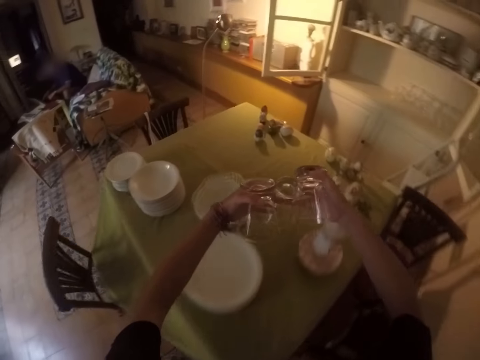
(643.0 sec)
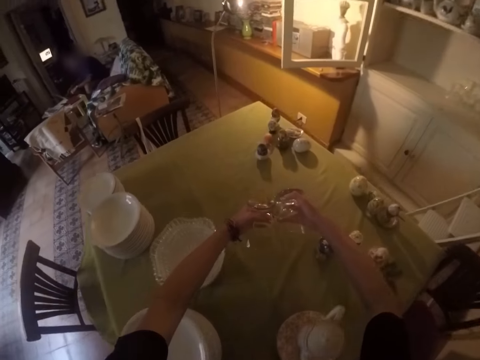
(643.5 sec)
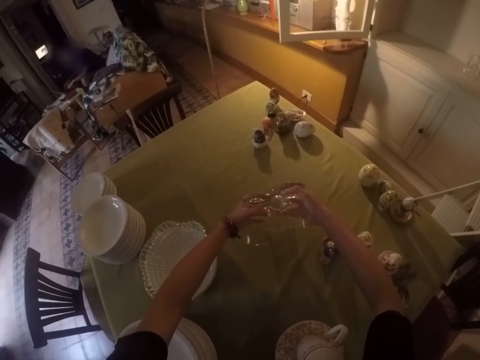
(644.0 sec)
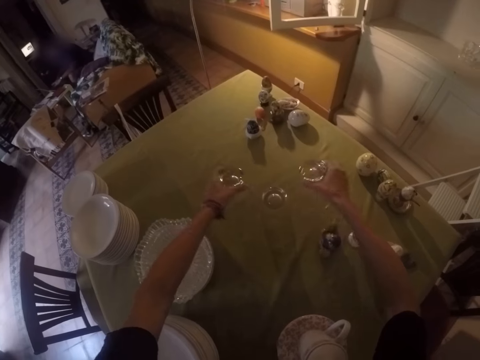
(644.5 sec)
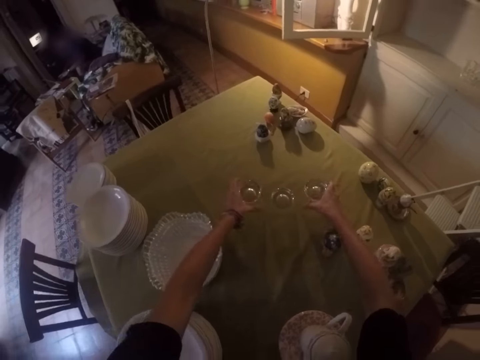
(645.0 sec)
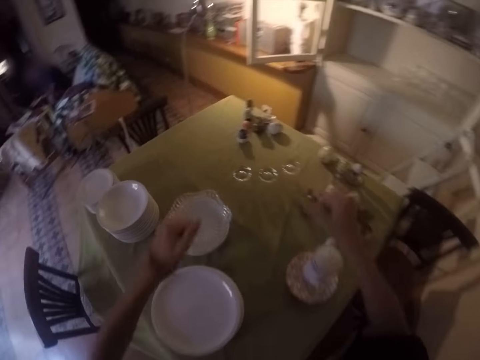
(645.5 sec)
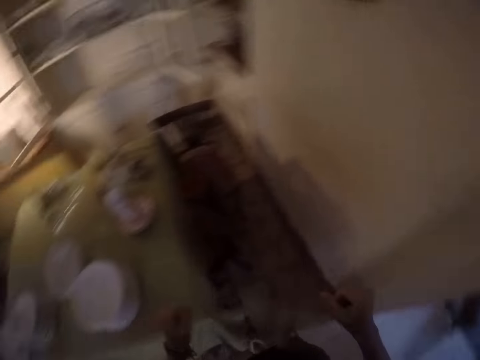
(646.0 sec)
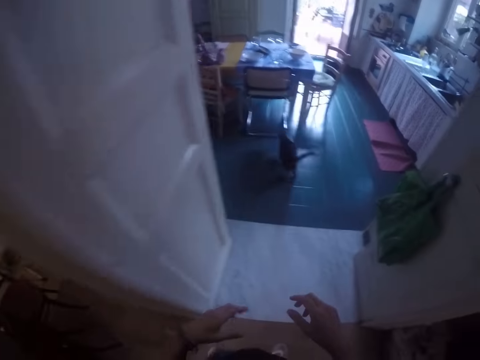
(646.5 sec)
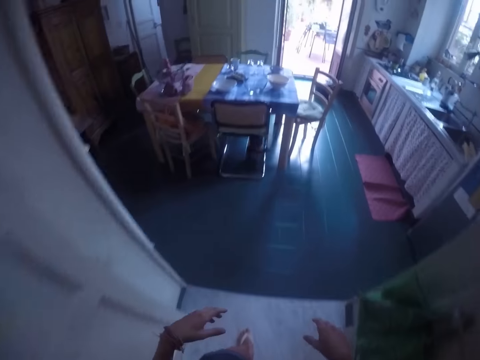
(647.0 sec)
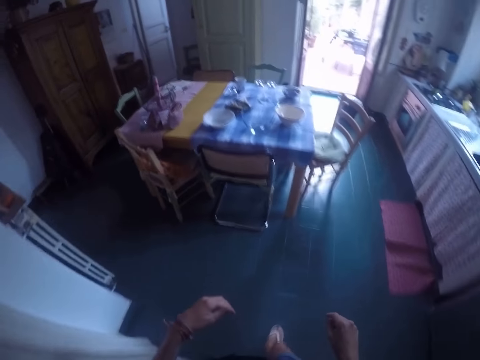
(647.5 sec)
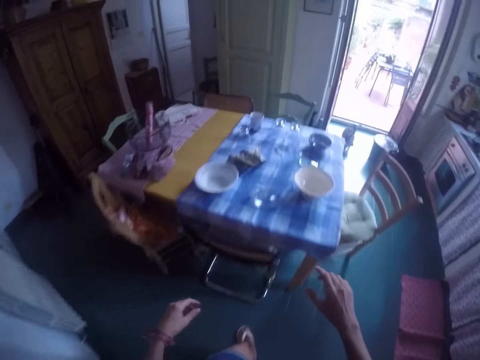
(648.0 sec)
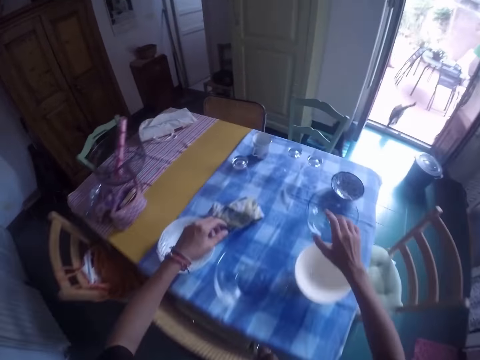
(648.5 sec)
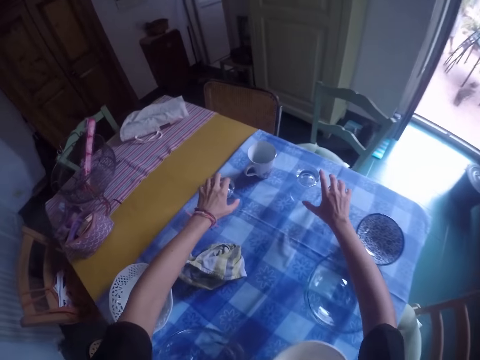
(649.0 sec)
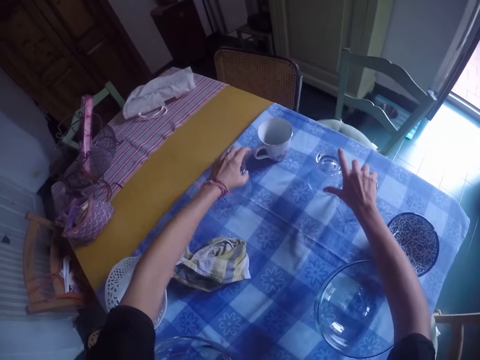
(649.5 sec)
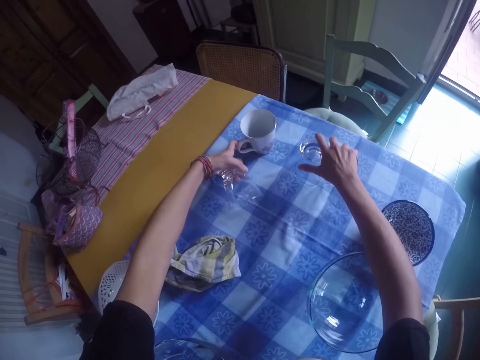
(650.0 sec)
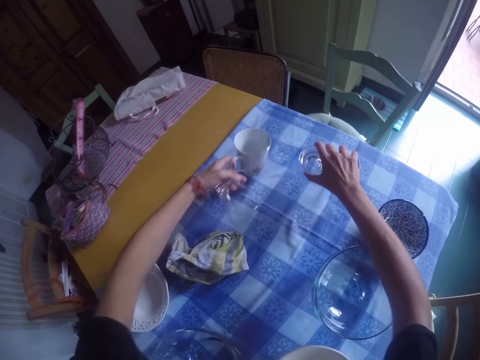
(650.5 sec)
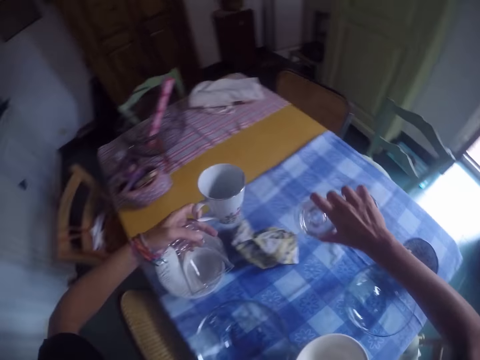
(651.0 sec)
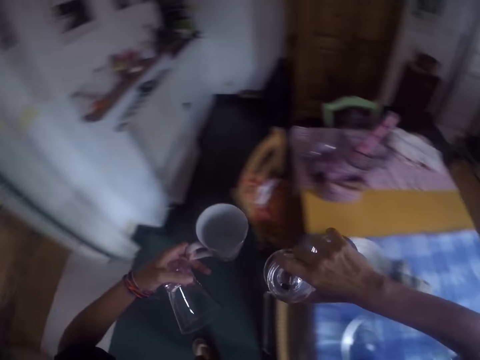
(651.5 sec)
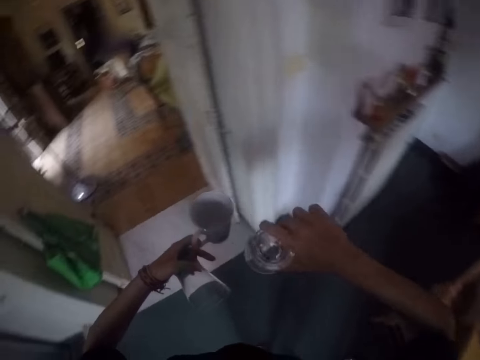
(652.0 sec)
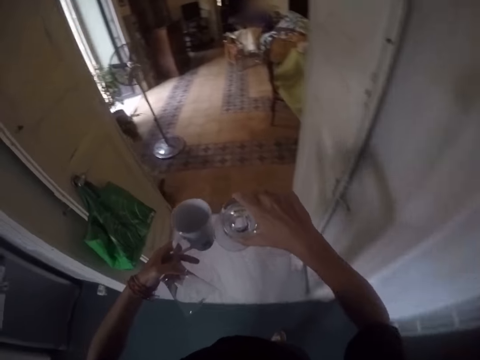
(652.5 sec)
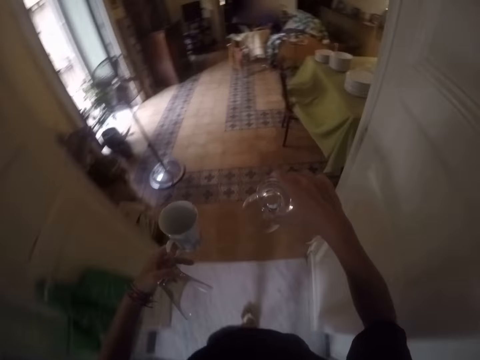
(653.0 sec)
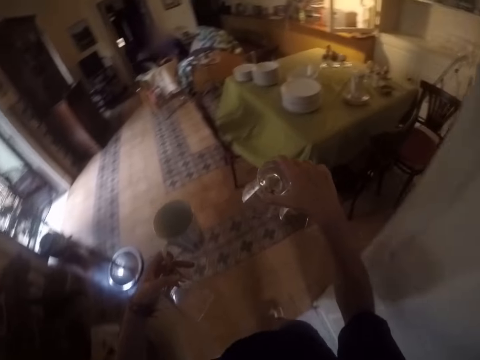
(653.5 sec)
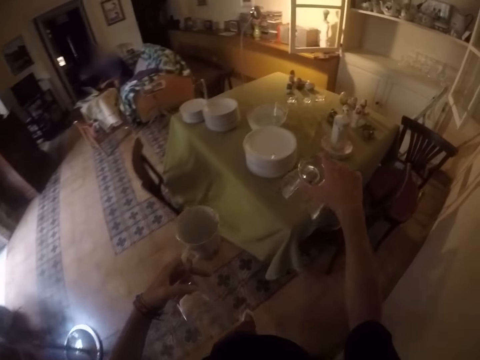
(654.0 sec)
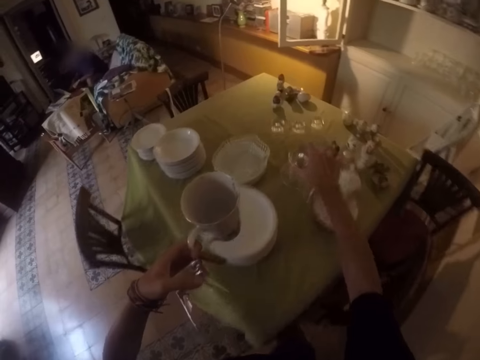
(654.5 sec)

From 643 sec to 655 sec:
The camera wearer places the glasses on the table. They move their hands. They walk around the house. They pick up the glasses from the table. They pick up the cup from the table. They move their hands. They walk around the house.

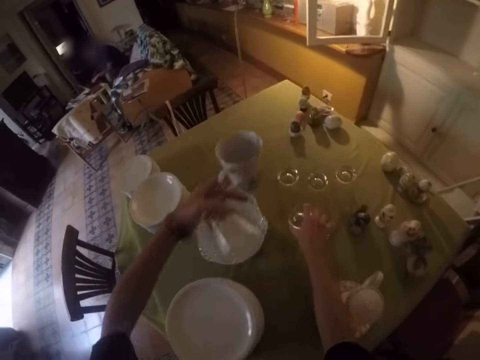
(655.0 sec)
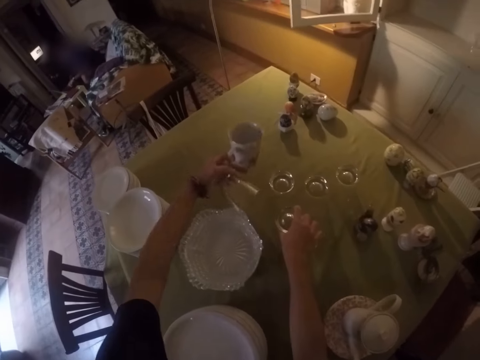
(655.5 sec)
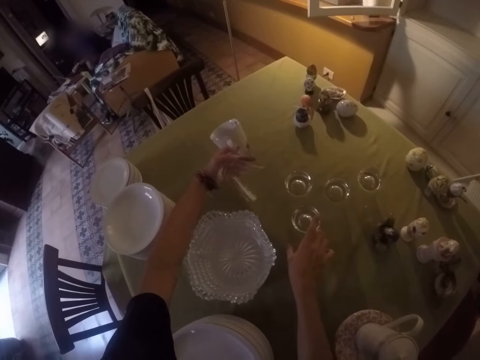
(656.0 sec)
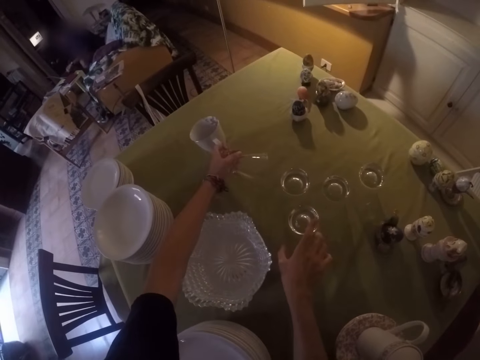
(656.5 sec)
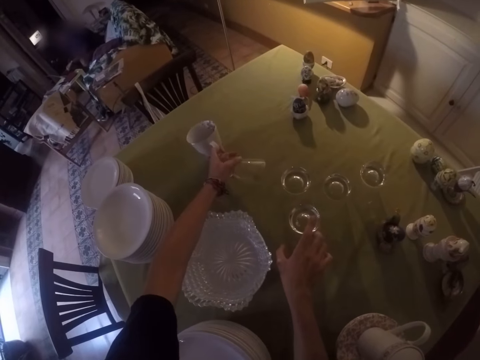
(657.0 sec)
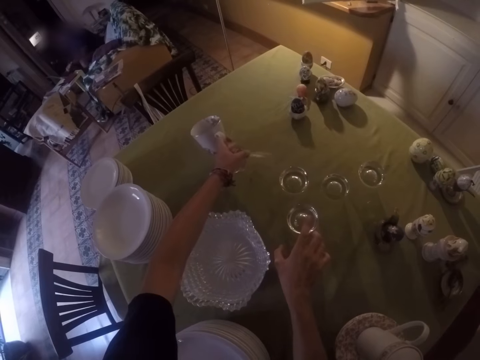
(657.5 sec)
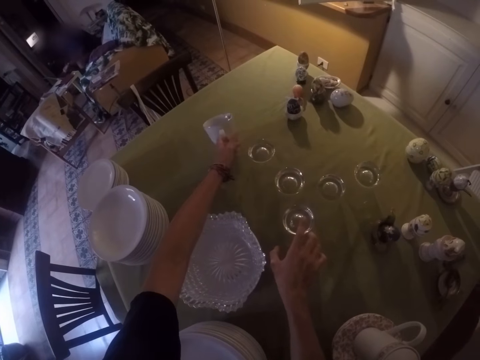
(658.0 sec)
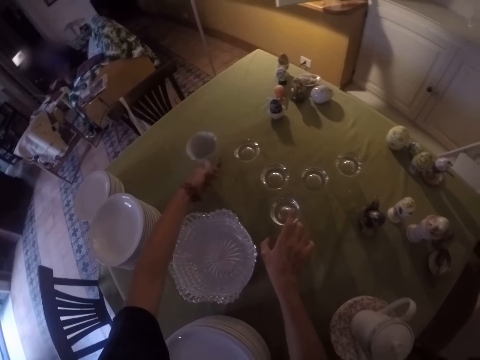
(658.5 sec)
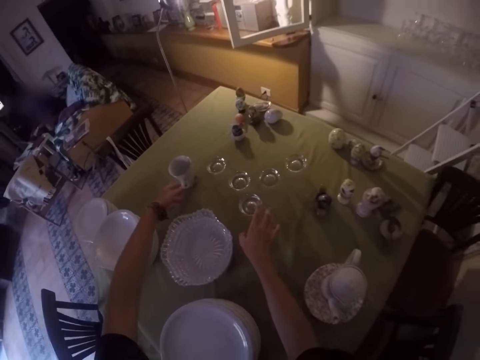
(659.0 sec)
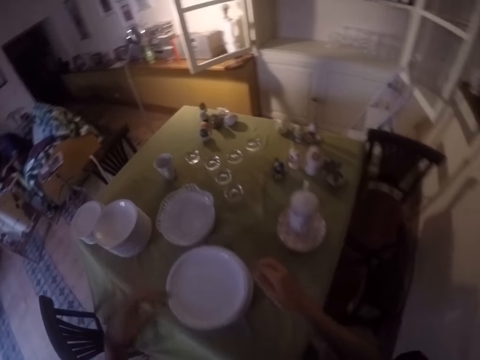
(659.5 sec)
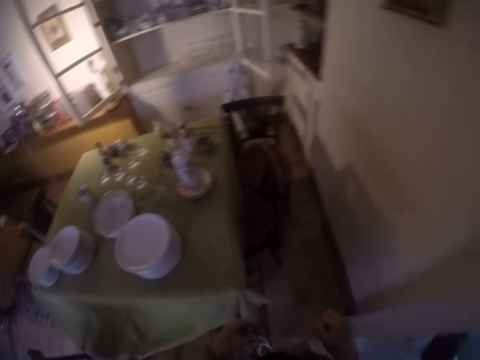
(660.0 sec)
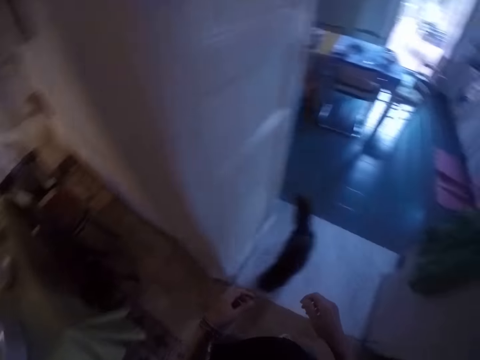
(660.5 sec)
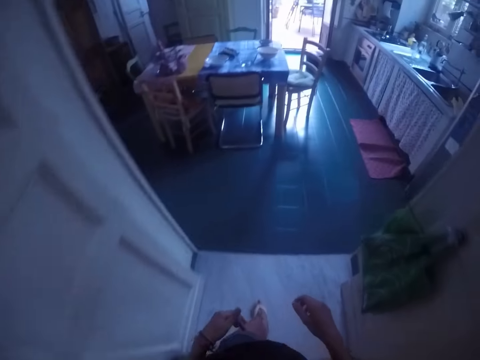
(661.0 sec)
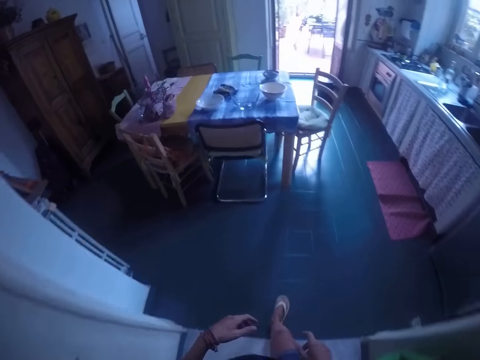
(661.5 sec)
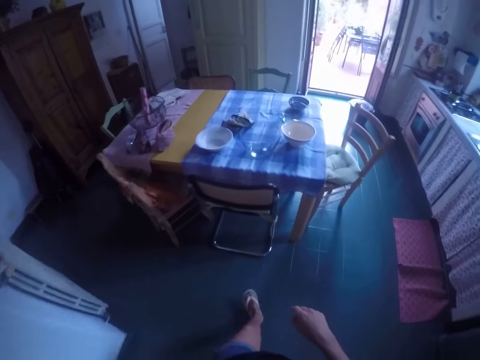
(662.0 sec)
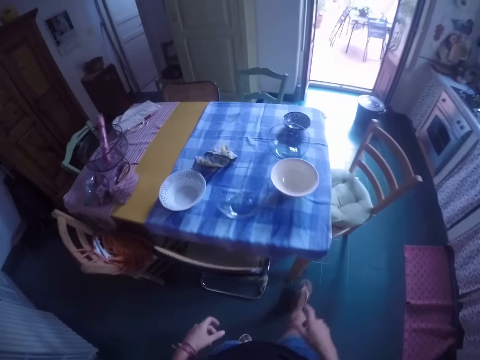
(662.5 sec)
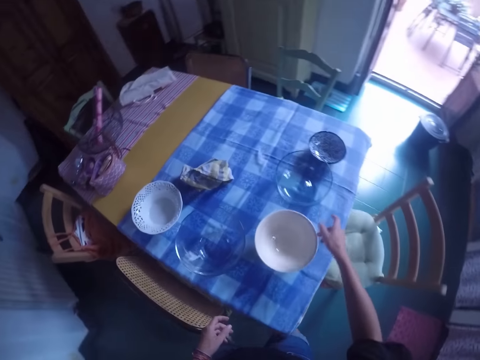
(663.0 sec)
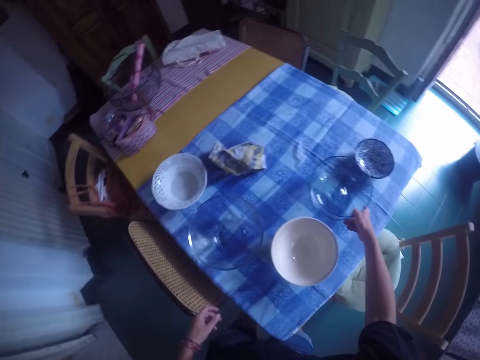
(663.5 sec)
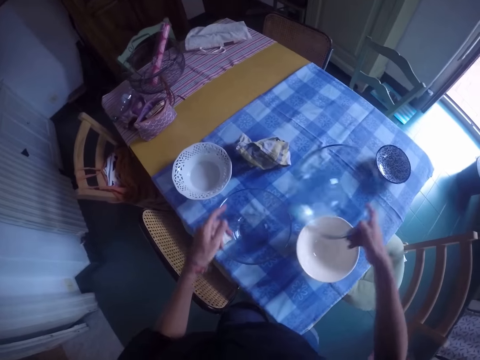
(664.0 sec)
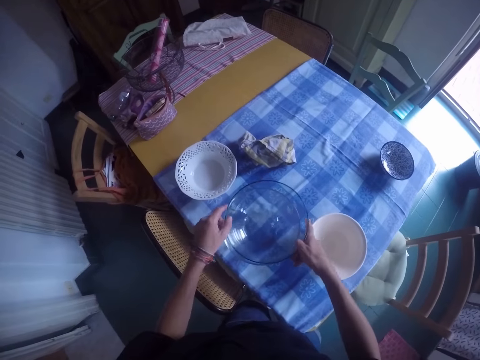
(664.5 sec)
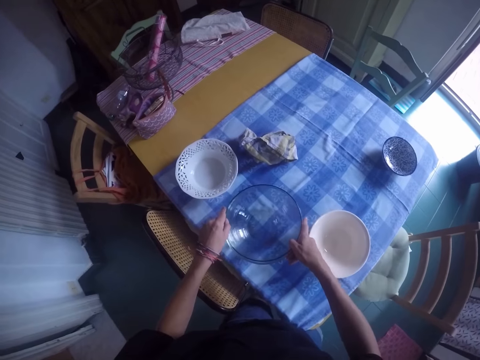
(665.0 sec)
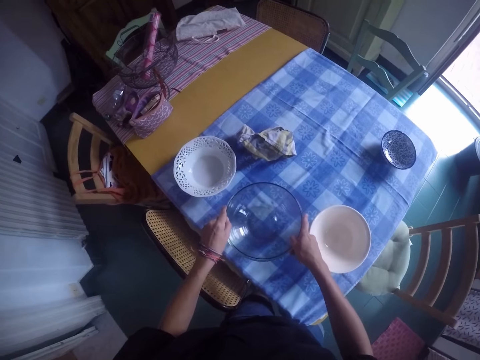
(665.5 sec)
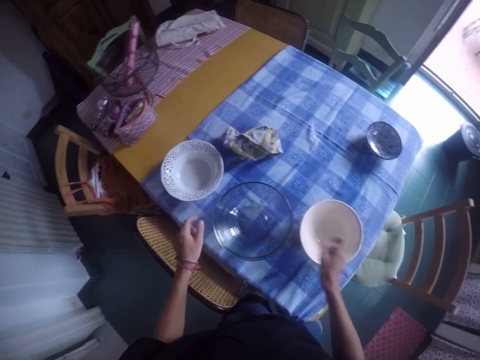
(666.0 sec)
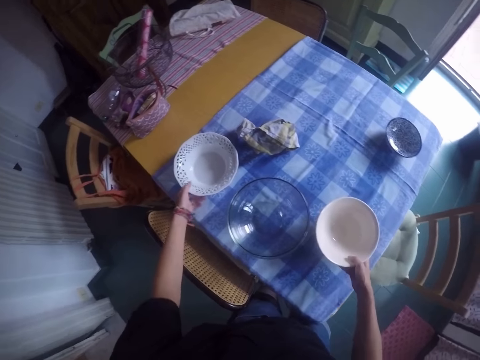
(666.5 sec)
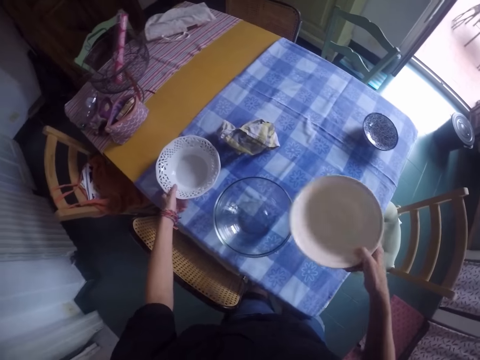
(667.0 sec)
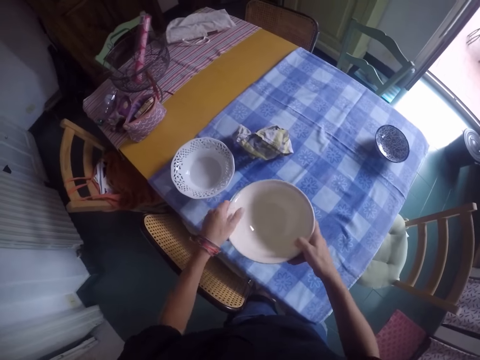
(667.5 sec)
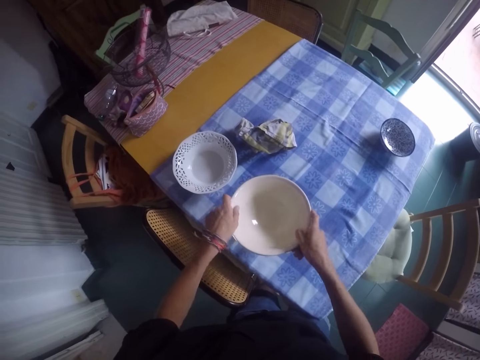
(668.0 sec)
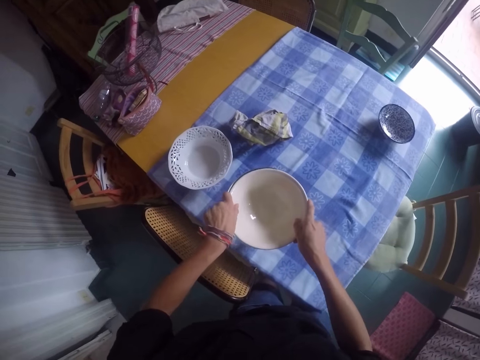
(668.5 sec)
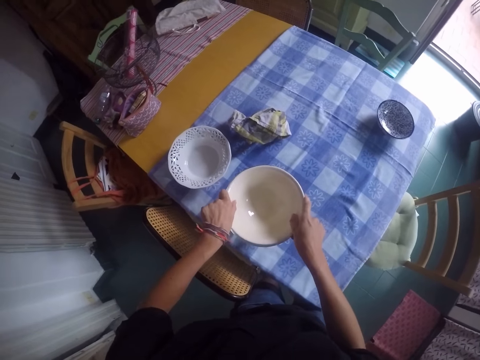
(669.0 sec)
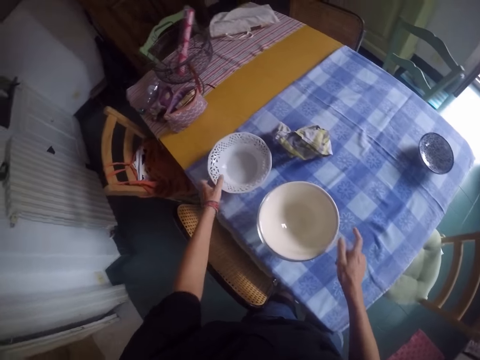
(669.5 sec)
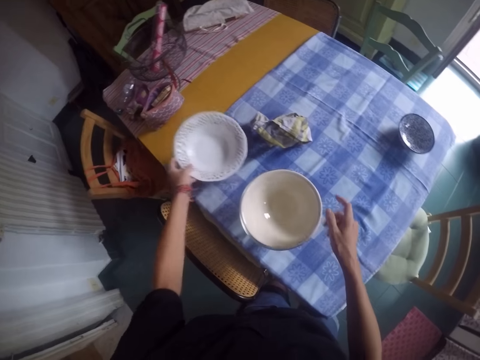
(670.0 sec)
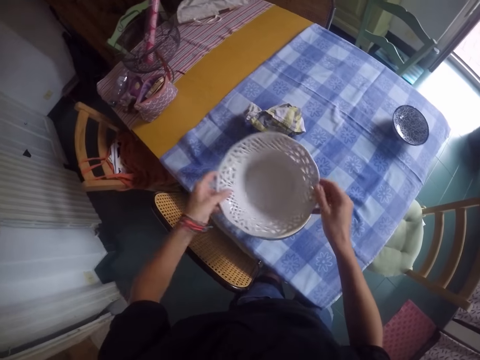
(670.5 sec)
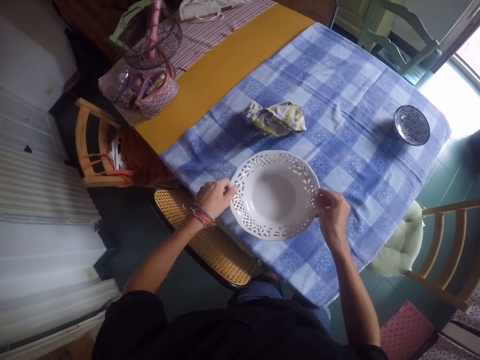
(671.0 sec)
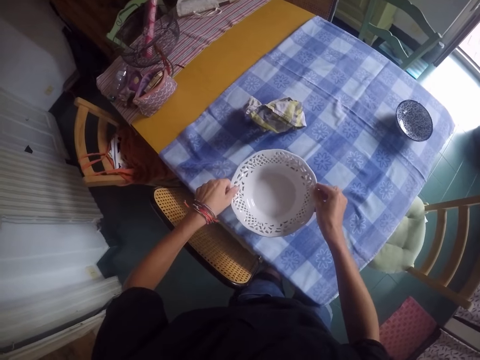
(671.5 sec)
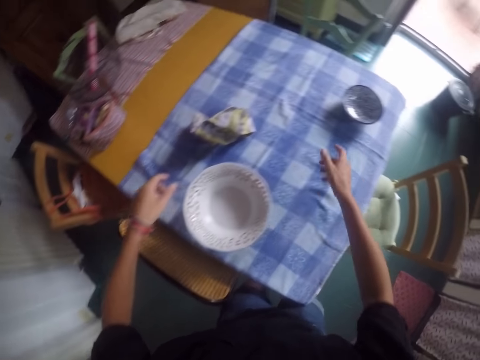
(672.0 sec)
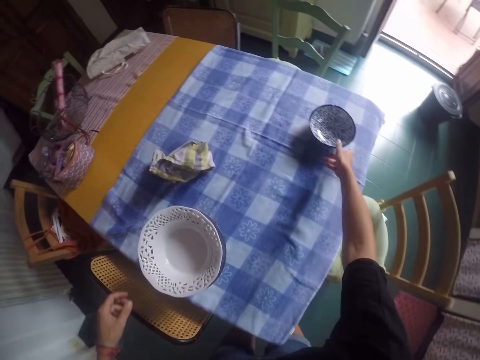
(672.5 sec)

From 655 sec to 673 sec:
The camera wearer places the glass on the table. They move hands. They place the glass on the table. They place the cup on the table. They move hands. They walk around the house. They pick the bowl from the table and put the bowl on the other bowl. They pick the bowl from the table and put the bowl on the other bowls. They move hands. They pick the bowl from the table and put the bowl on the other bowls. They move hands.
